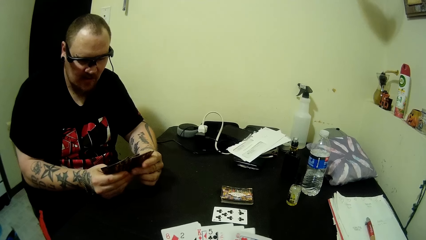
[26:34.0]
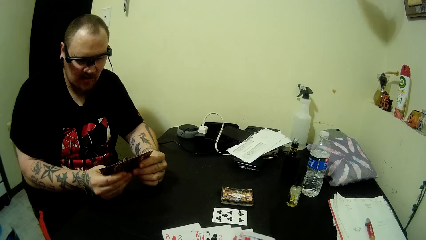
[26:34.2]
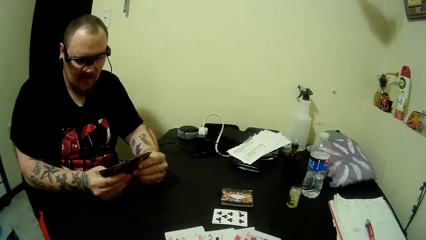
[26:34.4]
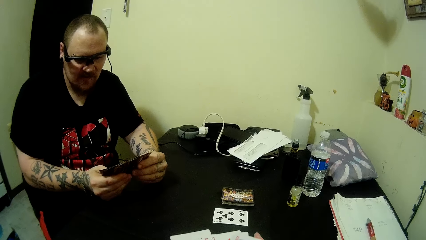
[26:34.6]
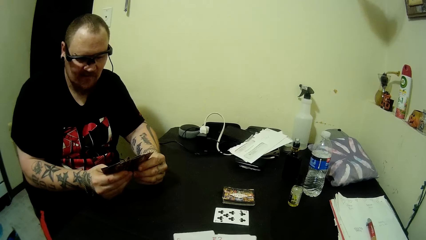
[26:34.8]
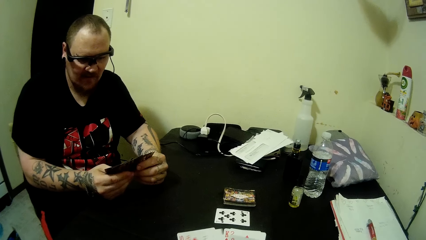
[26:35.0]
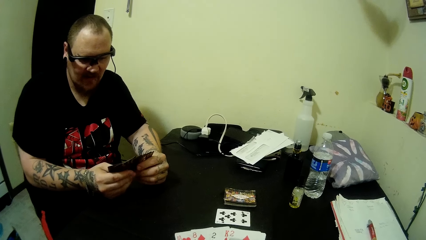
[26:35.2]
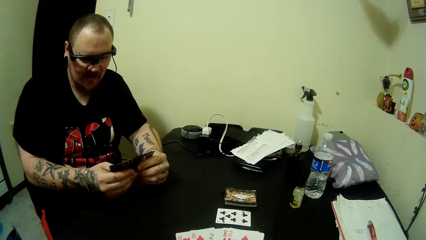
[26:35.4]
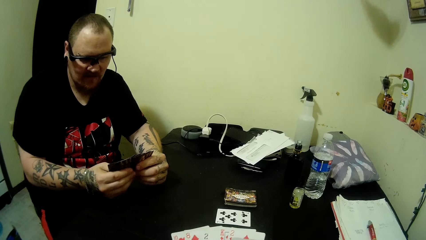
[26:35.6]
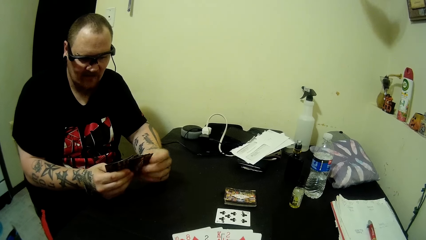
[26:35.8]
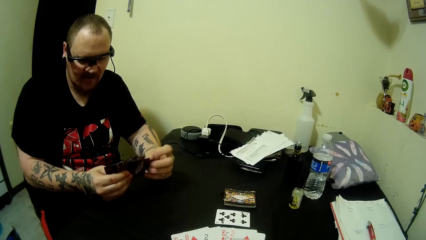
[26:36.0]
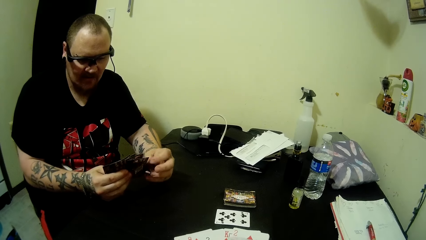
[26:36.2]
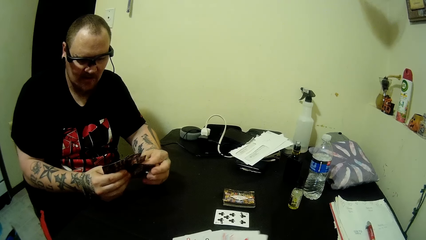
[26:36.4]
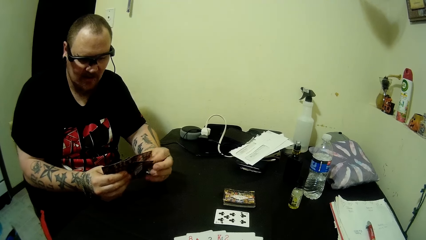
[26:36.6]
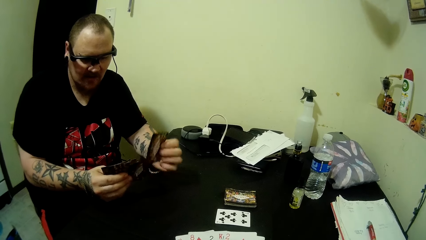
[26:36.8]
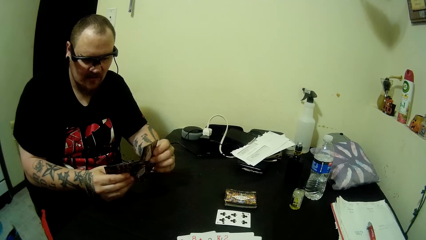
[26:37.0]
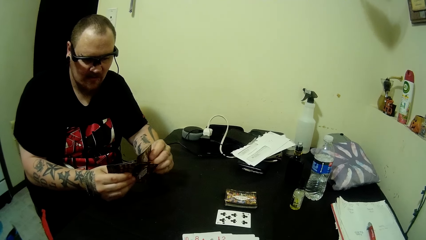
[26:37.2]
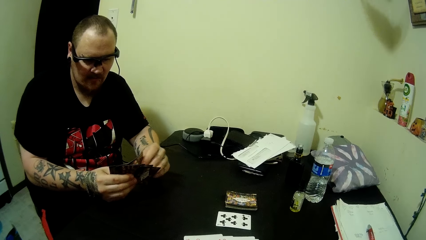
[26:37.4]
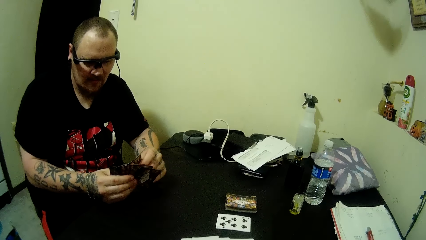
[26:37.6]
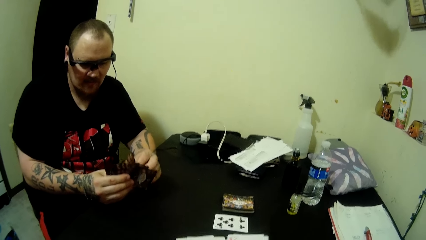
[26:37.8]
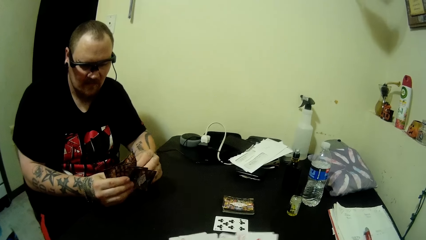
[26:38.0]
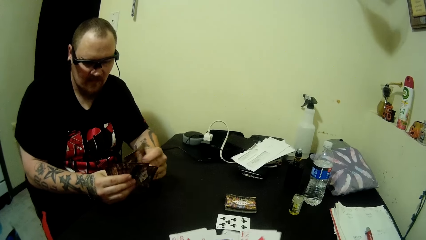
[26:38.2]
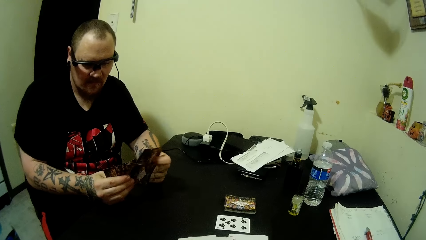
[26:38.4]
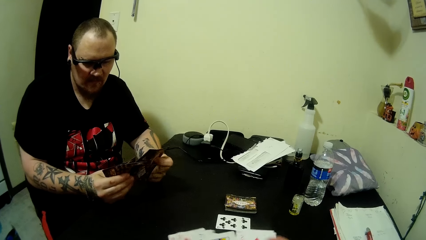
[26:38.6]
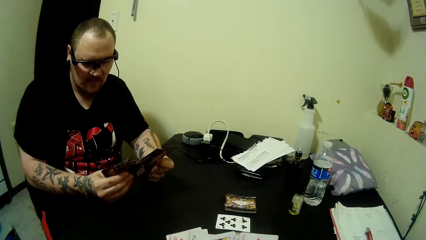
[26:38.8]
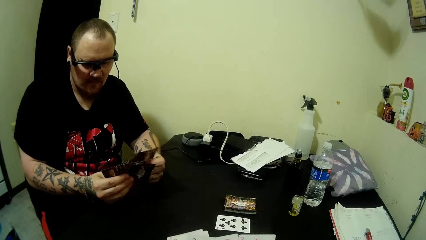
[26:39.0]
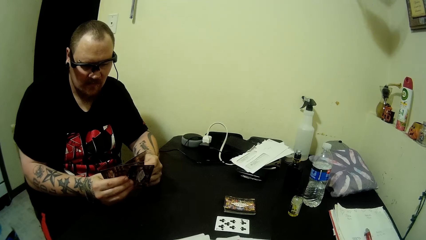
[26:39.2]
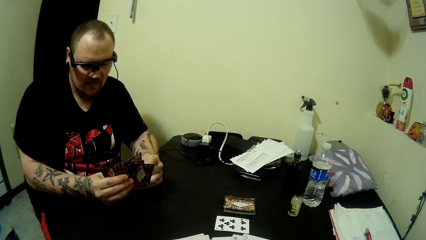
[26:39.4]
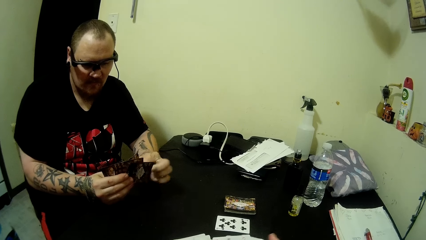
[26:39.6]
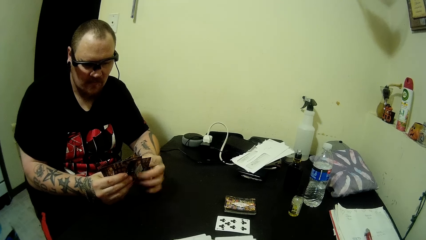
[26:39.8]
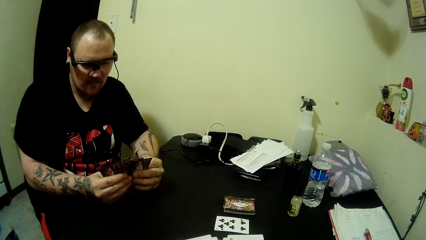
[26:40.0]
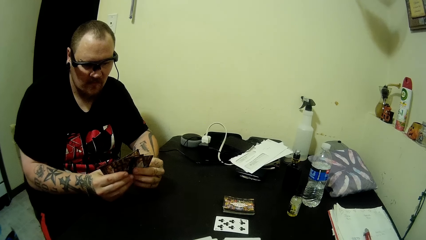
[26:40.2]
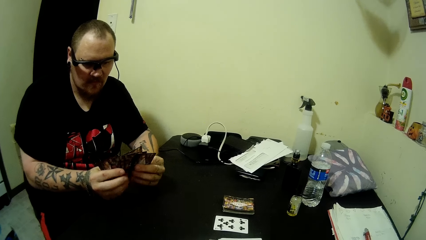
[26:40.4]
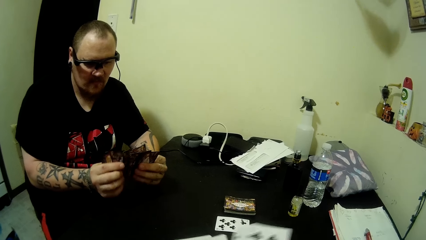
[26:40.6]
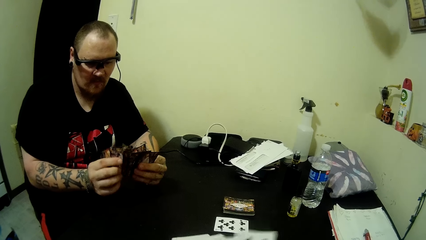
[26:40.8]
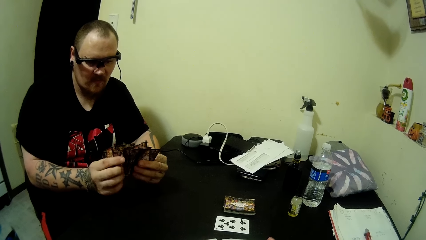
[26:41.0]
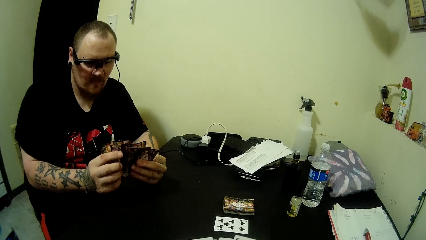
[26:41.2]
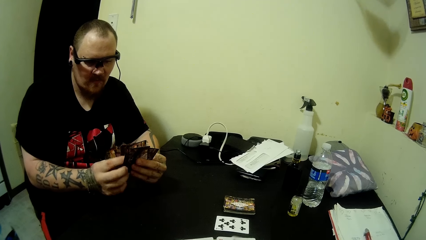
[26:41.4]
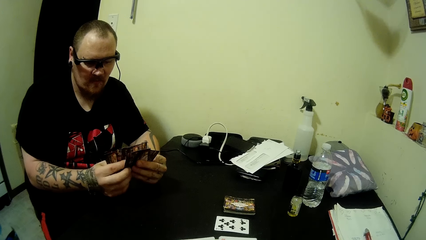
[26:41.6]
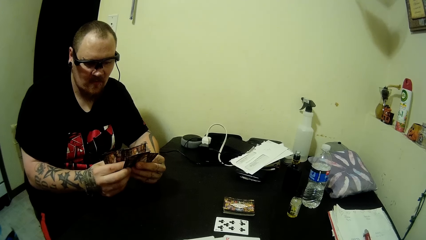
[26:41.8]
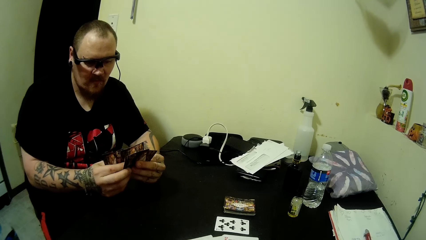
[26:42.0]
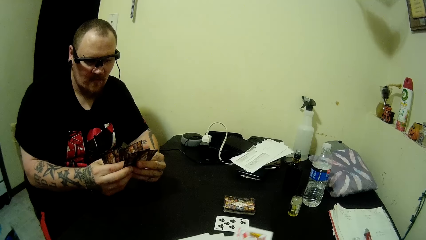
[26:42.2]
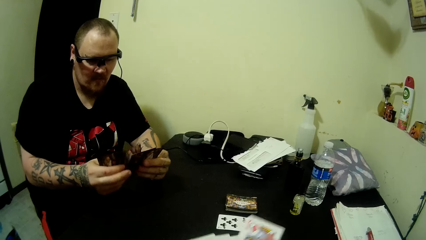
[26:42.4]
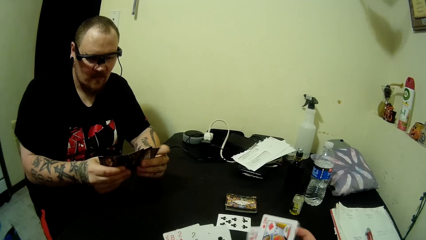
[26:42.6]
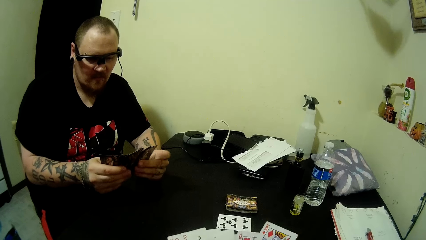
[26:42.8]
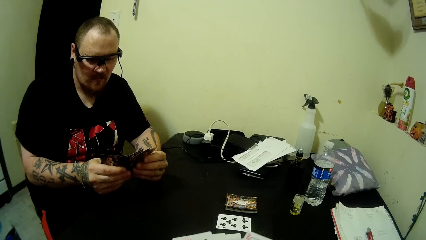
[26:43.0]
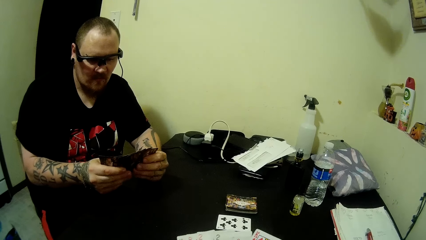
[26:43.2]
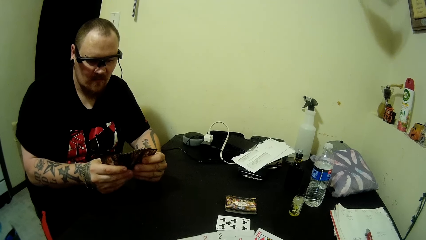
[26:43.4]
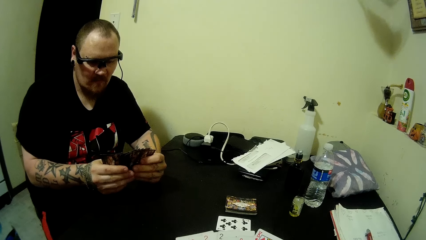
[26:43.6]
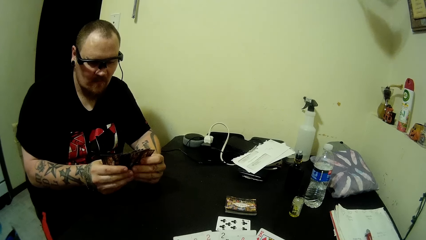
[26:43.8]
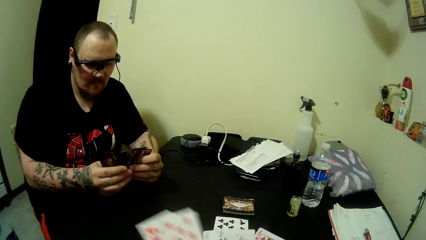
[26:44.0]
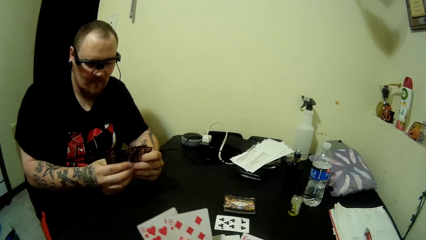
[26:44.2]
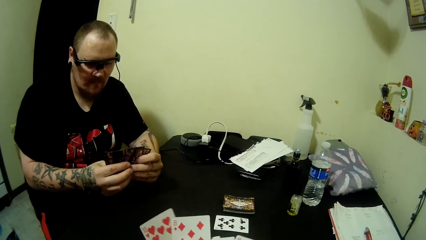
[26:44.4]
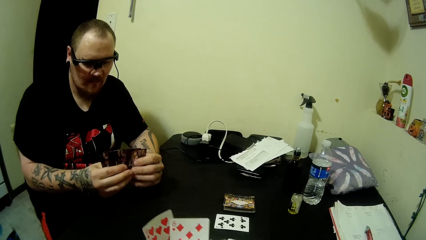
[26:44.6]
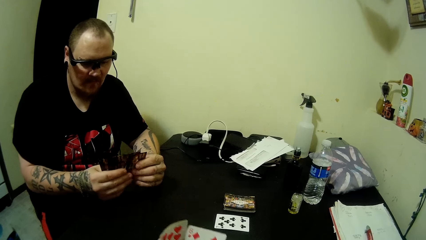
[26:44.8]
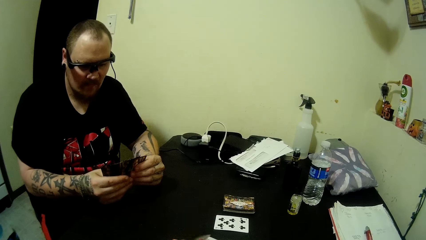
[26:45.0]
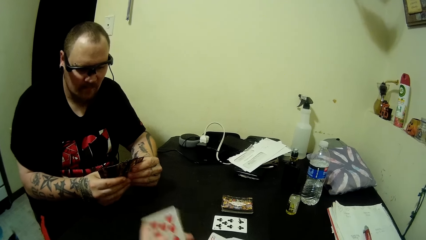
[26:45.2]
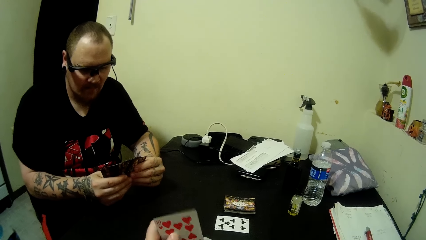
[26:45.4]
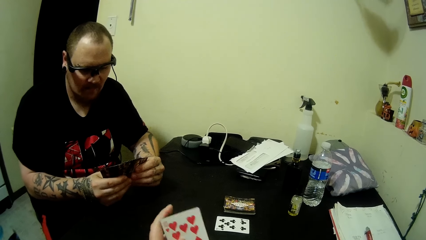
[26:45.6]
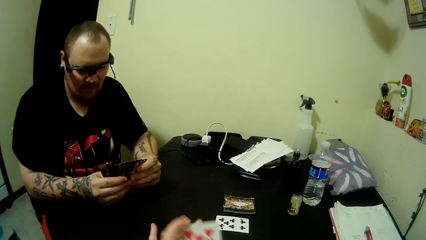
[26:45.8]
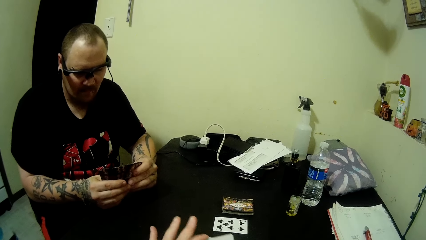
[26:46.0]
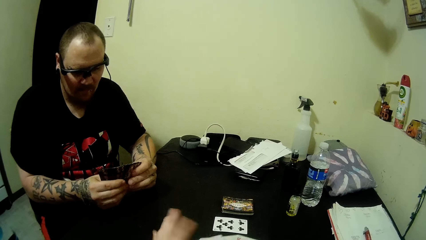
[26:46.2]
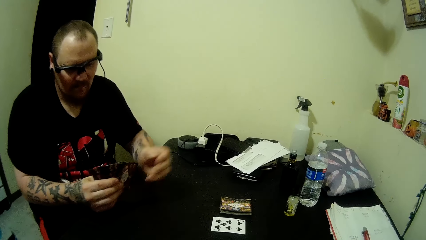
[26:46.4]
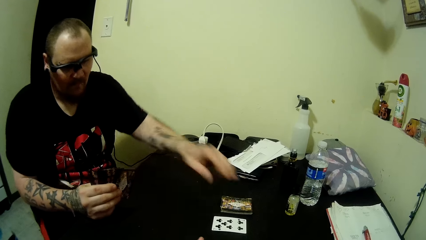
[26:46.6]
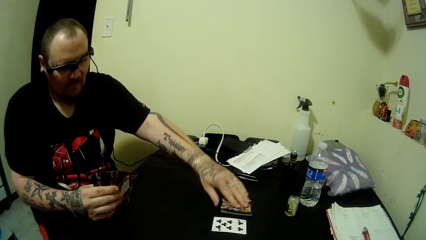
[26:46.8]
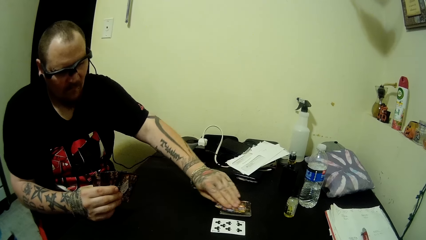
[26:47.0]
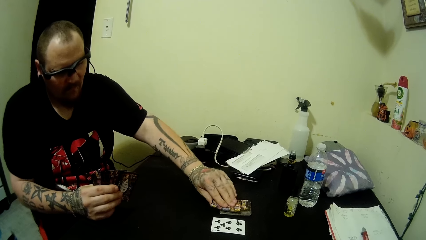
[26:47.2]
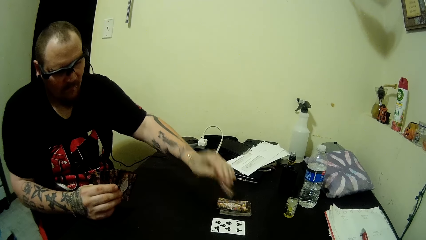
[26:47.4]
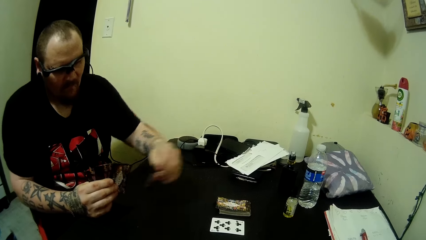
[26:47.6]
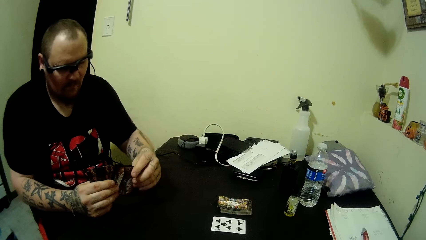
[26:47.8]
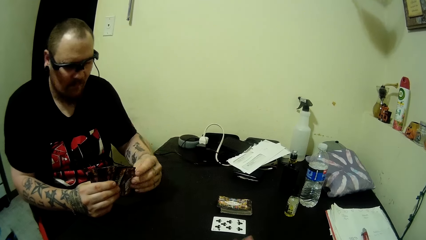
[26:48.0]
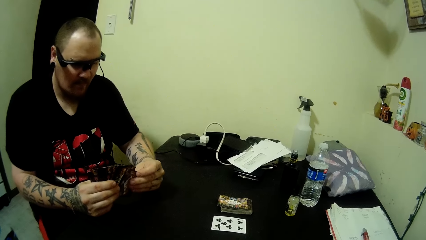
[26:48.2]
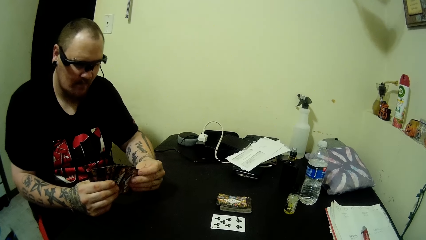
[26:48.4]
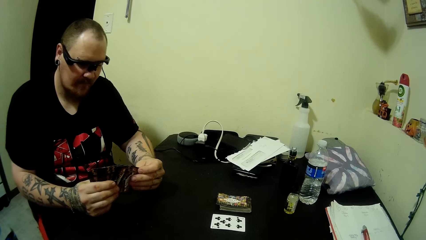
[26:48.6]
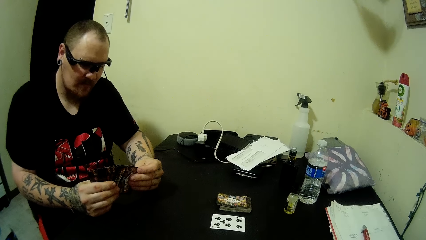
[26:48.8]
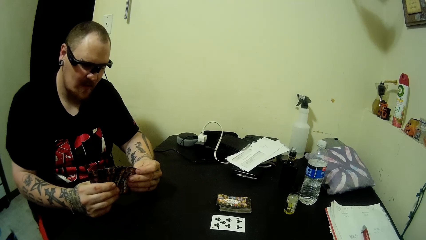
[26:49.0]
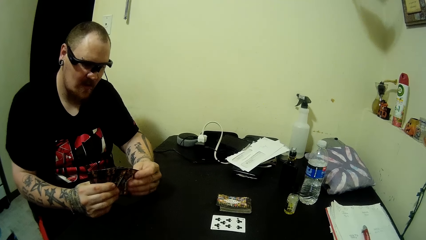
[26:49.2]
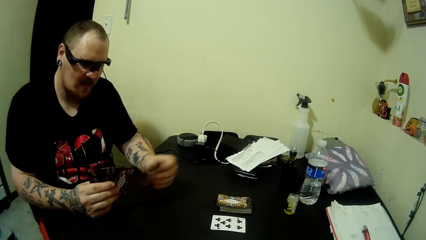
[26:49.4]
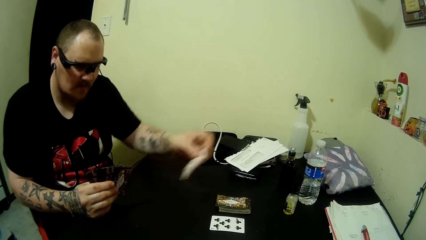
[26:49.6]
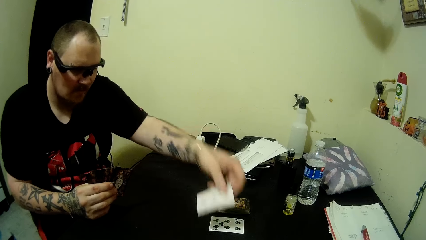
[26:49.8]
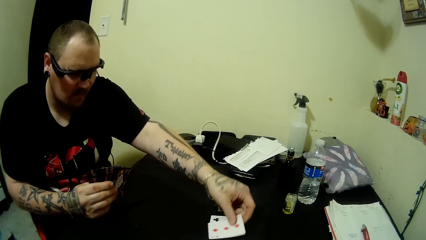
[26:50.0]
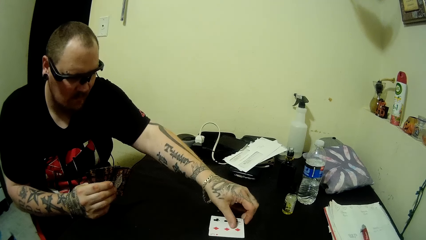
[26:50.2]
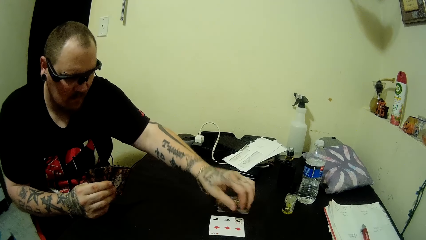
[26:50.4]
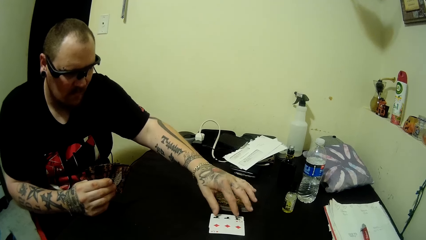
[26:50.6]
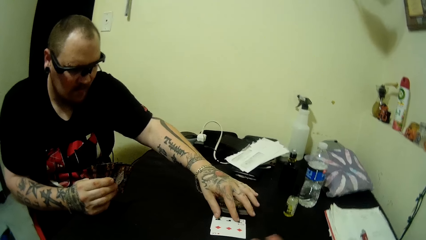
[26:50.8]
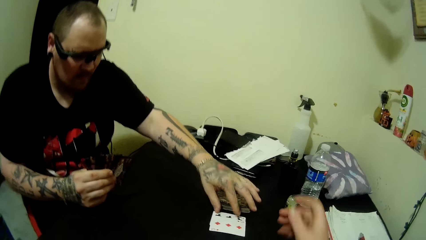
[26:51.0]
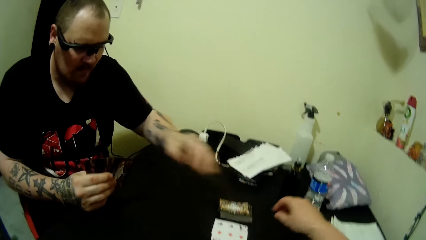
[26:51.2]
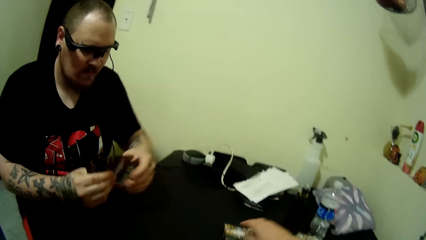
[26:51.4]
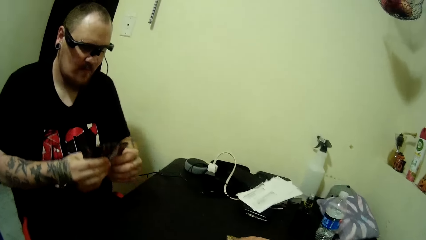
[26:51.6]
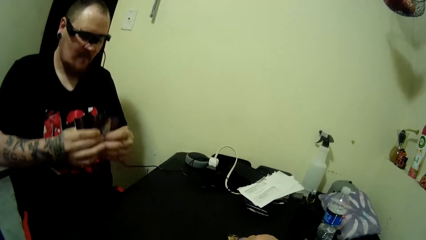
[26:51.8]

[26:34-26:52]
A man looks at the playing cards. The camera wearer arranges the playing card. The man picks up a card from the stacked cards on the table. The man looks at the card. The man plays the card on the table.
